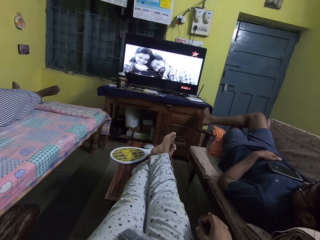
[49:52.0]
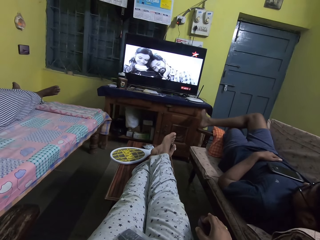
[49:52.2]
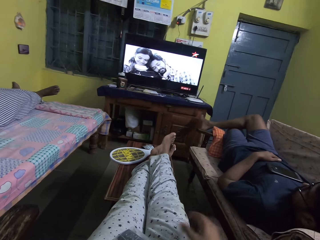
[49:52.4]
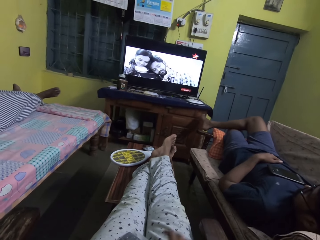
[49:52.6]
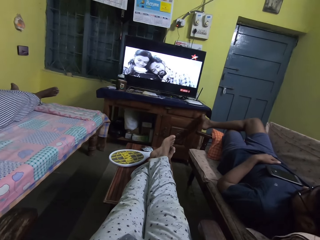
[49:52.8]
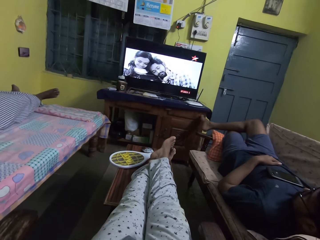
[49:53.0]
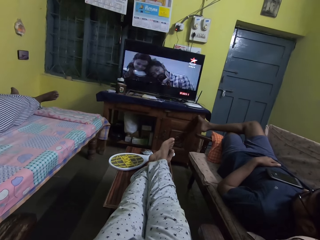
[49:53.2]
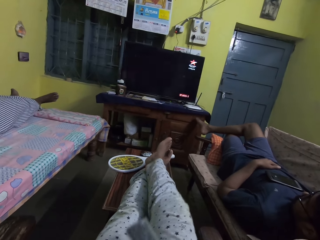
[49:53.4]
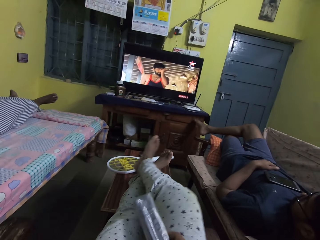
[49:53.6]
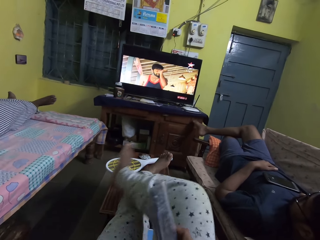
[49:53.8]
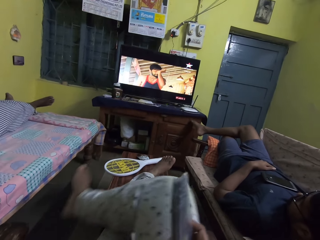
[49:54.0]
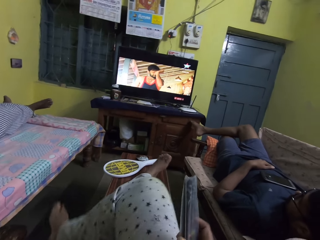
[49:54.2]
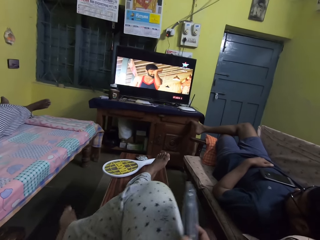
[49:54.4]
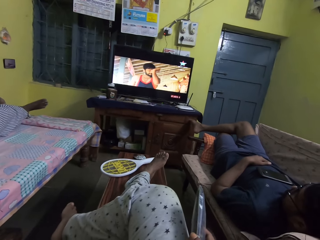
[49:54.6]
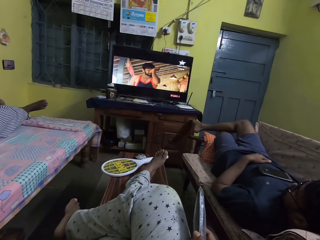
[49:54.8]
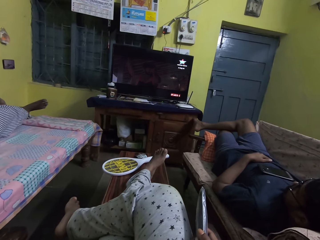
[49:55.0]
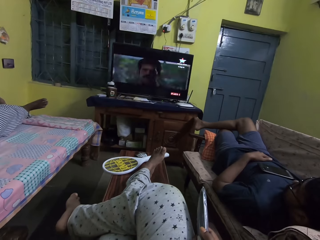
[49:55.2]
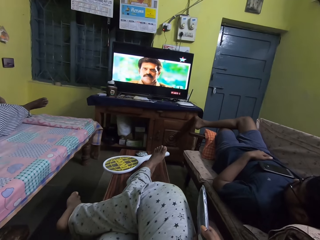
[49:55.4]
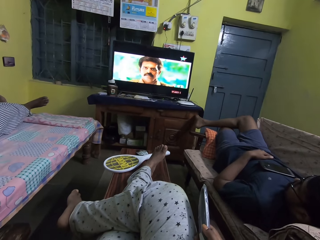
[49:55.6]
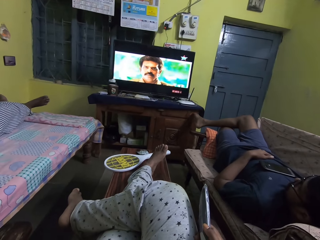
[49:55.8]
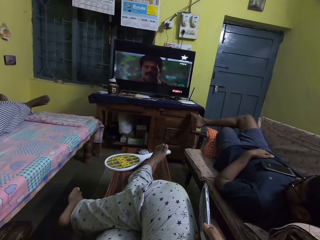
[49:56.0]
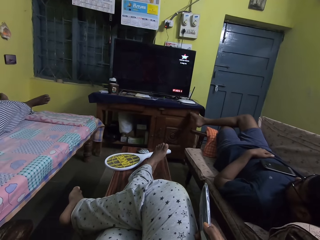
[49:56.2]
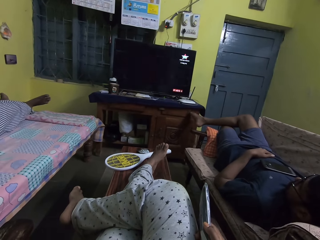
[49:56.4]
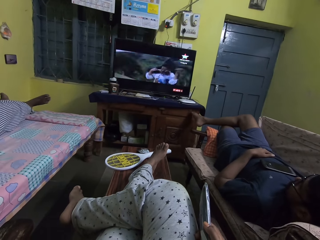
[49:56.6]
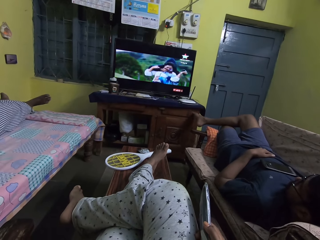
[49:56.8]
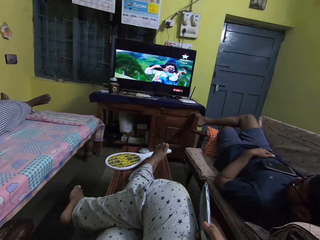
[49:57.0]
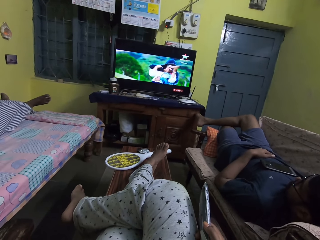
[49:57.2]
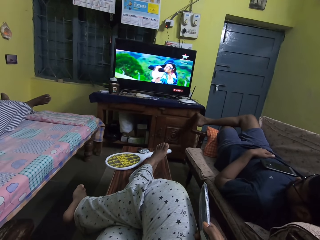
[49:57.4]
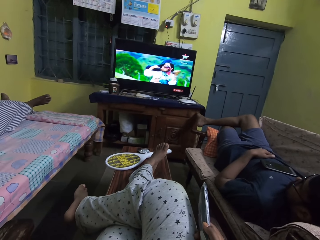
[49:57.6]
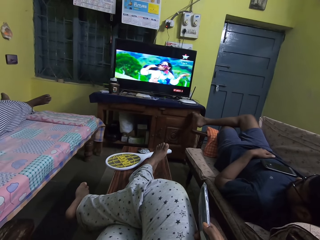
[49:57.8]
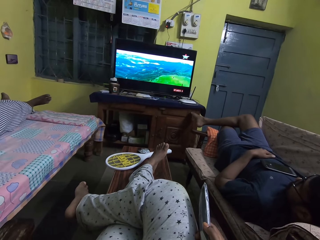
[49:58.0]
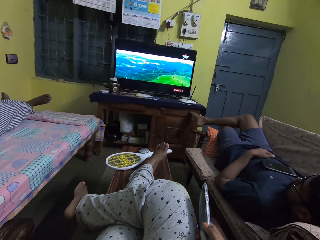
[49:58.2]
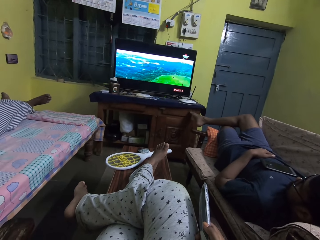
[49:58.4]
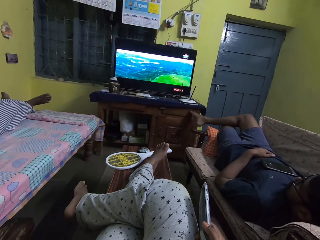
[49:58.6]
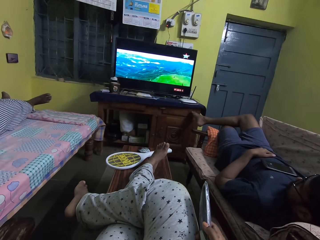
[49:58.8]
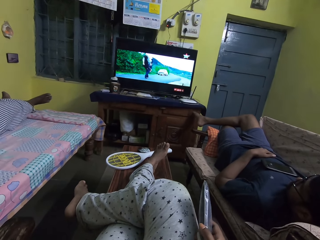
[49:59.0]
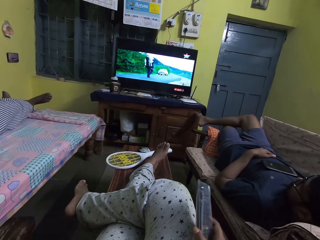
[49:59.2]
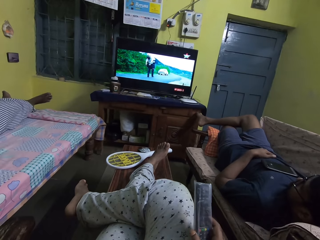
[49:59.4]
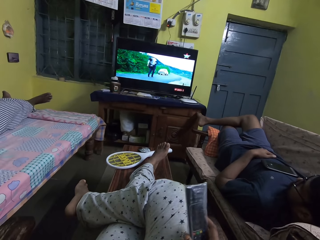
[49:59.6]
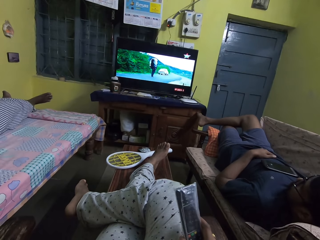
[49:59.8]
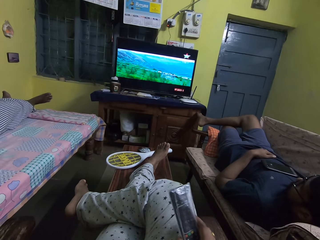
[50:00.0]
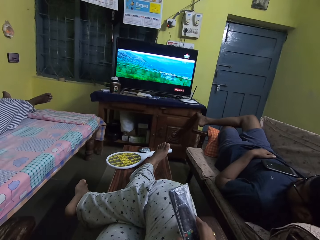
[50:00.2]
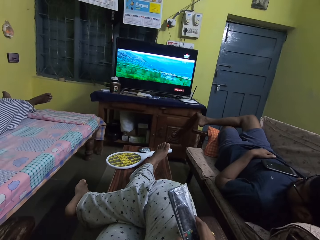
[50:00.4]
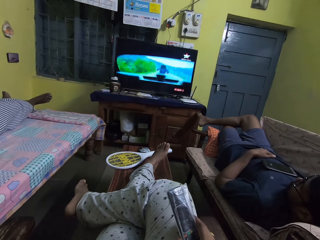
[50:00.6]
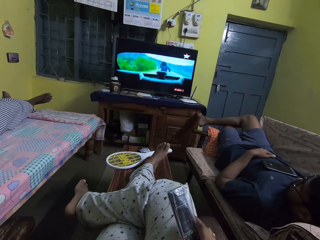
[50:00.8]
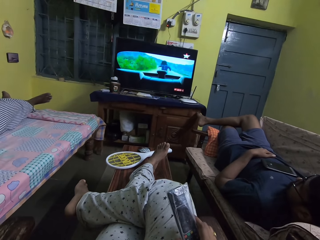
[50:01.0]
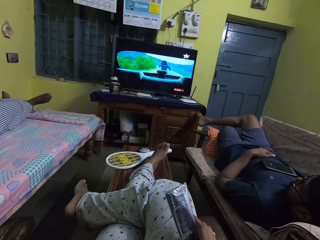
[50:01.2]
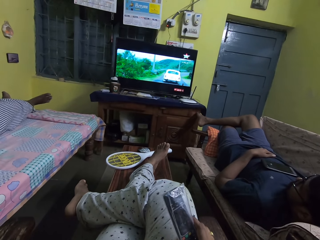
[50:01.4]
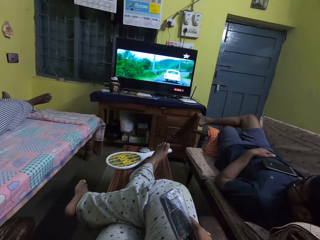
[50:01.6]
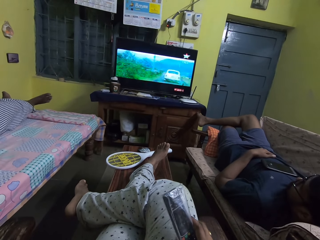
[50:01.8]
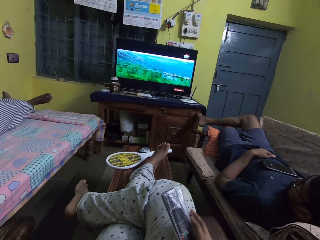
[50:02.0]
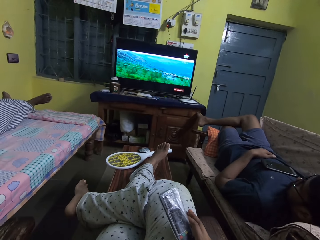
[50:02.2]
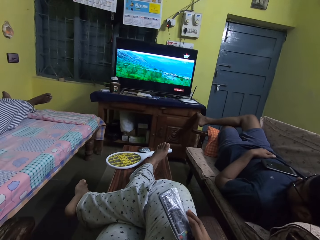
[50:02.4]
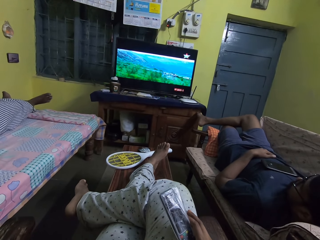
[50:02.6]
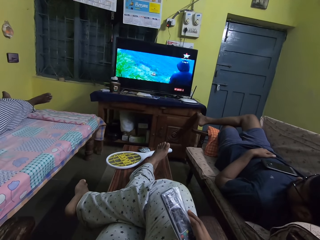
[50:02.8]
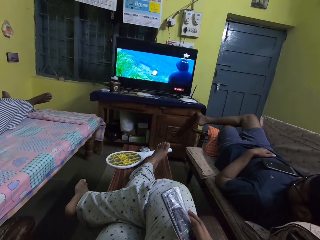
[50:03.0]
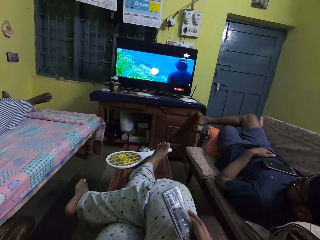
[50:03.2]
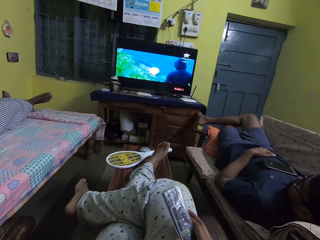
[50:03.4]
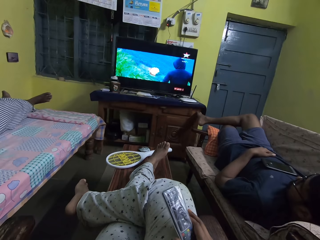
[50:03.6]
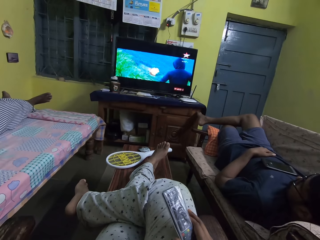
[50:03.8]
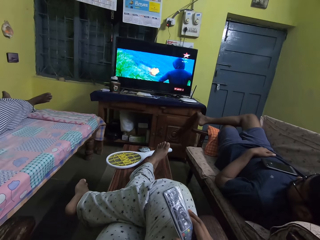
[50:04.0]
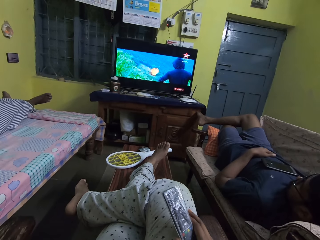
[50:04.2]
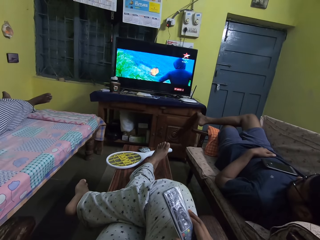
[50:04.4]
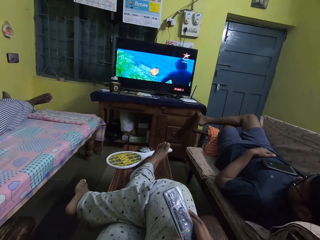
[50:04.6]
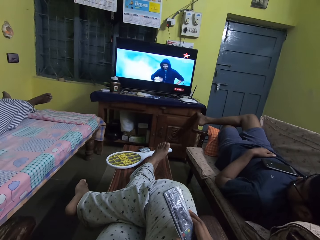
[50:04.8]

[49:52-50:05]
The man touches a table with his right foot. The camera wearer raises his right hand. He folds his right leg, holds the remote with his right hand and adjusts his right hand on the remote.

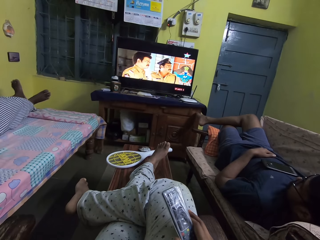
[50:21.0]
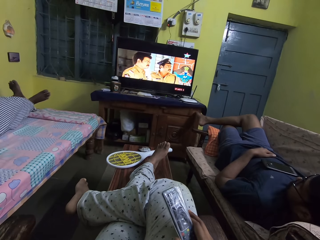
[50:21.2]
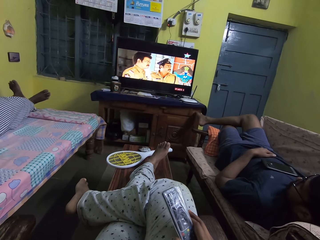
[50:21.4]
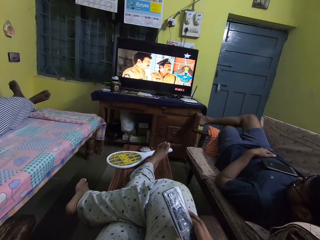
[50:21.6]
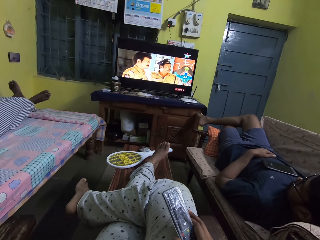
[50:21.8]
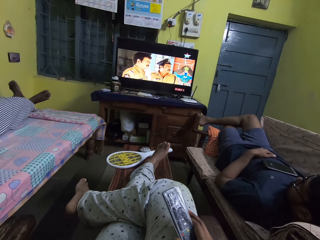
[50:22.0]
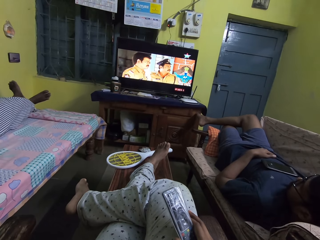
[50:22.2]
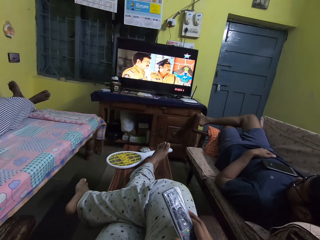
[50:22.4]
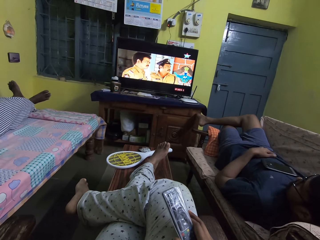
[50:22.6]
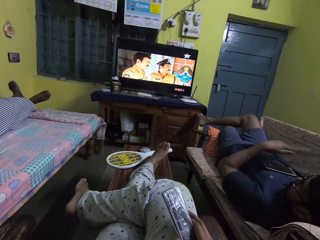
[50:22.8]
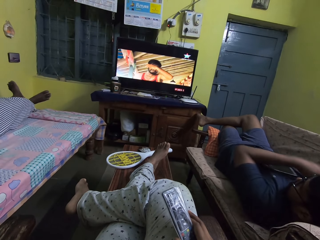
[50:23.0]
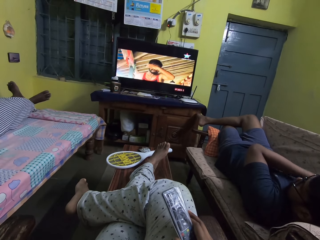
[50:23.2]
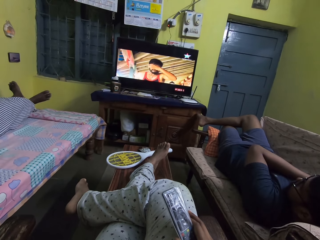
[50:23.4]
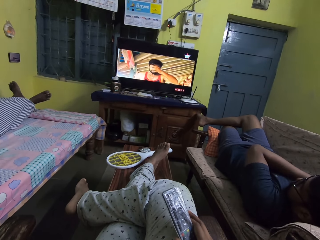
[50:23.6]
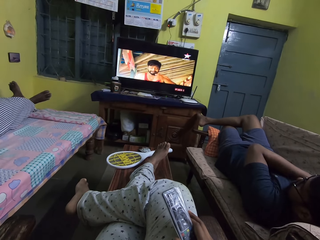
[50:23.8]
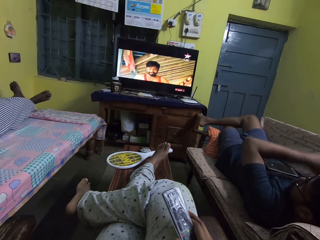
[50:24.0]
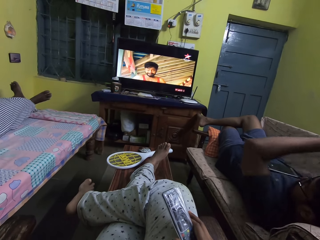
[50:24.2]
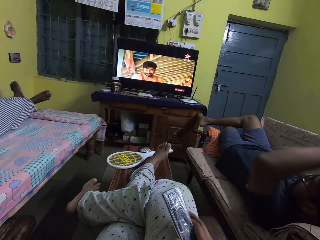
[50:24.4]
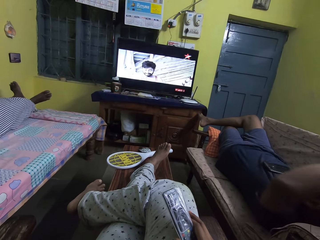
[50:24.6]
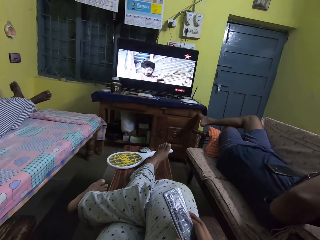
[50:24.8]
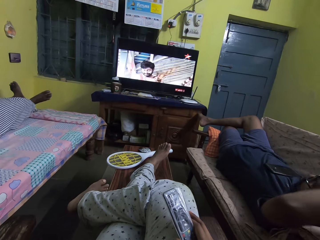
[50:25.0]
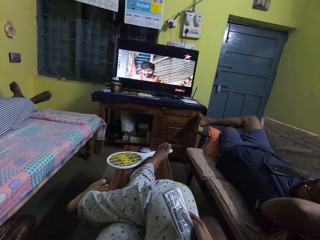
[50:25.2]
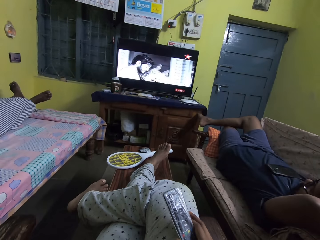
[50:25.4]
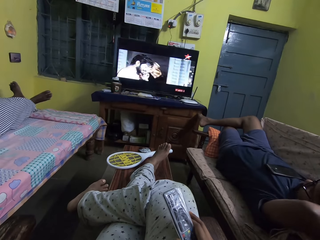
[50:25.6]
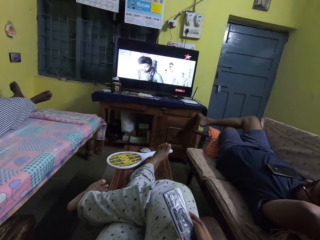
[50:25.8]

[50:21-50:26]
The man scratches his right shoulder with his left hand. The man places his left hand above his head.

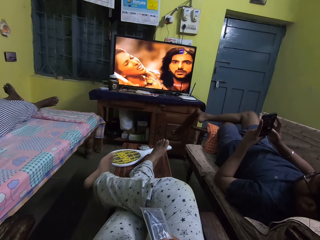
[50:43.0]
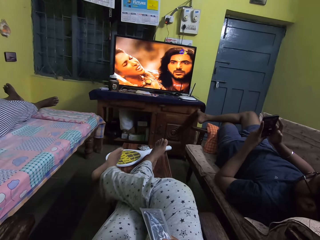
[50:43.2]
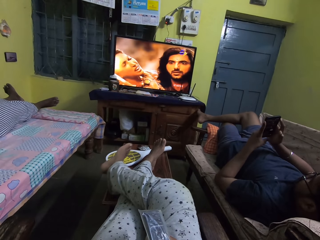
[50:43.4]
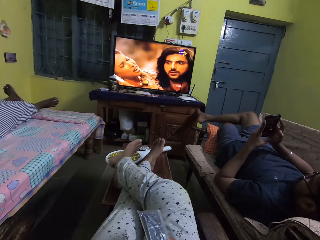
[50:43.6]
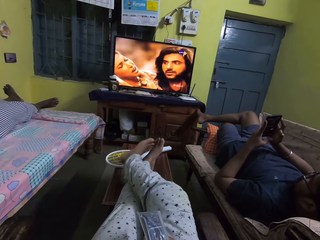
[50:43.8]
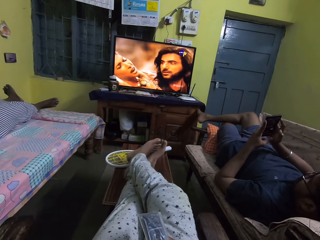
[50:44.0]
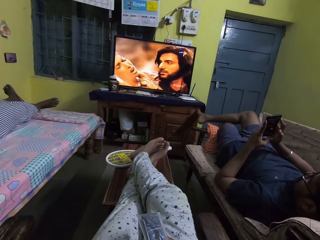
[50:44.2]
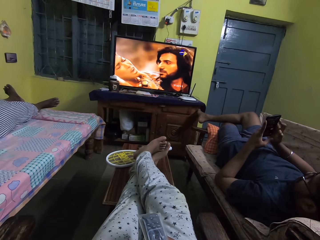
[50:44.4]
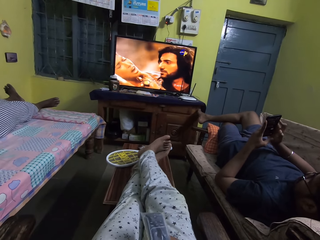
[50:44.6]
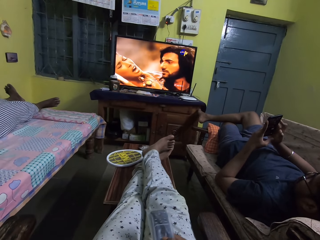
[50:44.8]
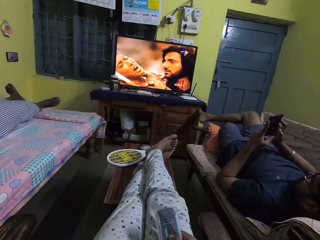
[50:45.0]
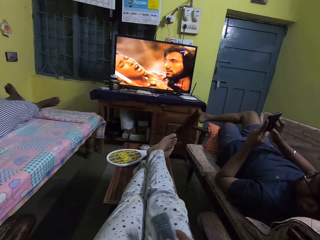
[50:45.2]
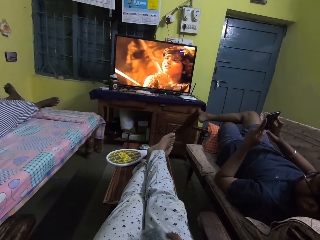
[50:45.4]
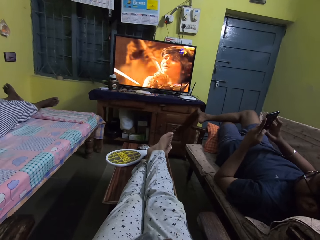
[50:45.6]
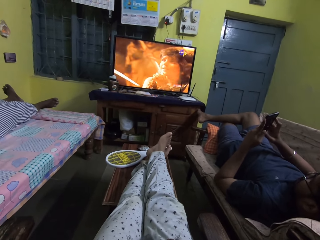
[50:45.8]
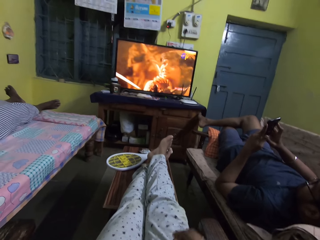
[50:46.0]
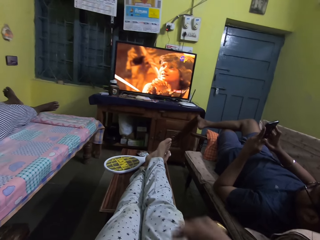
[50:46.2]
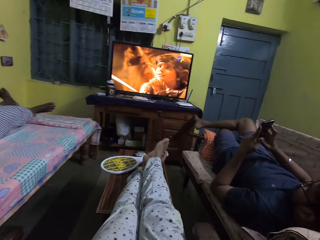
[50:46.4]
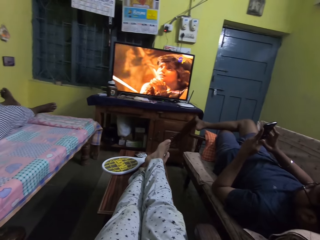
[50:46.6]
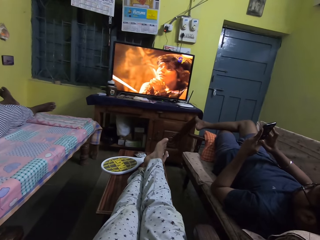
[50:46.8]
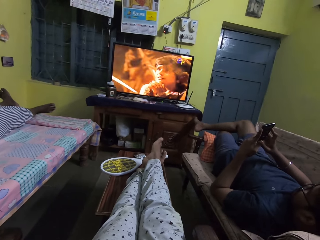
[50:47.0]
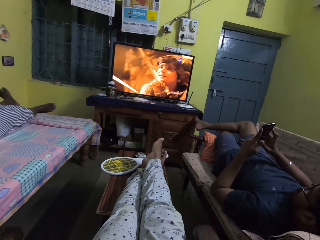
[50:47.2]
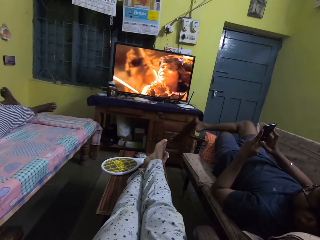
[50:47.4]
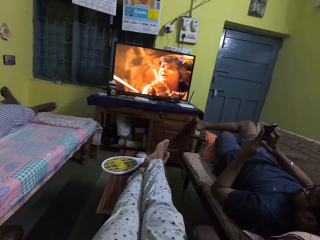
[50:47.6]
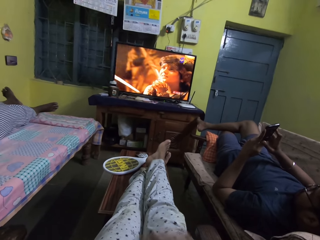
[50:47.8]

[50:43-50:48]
The camera wearer rubs his left leg with his right leg. He stretches his right leg and lifts his right hand.
